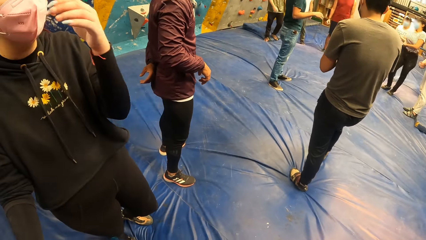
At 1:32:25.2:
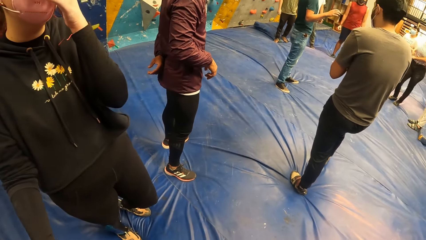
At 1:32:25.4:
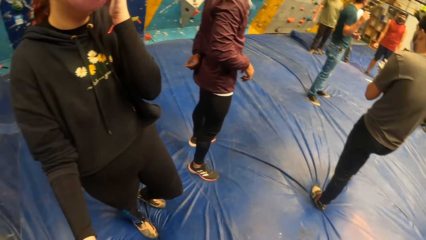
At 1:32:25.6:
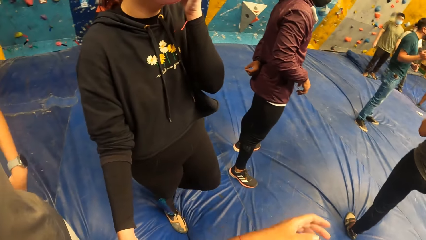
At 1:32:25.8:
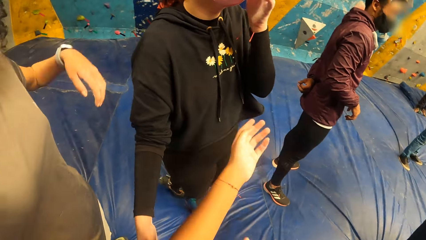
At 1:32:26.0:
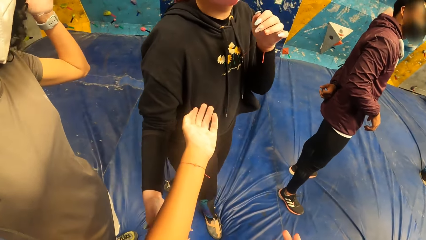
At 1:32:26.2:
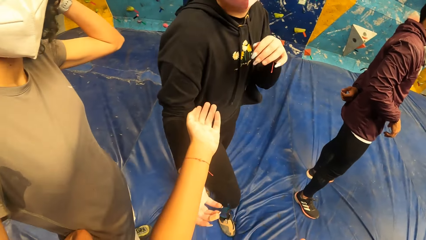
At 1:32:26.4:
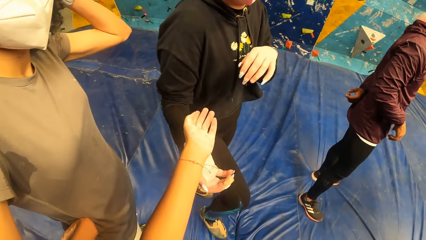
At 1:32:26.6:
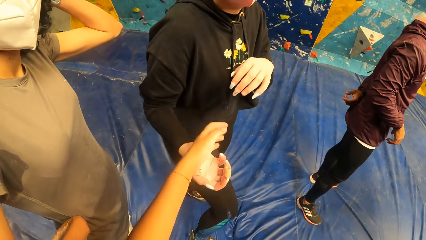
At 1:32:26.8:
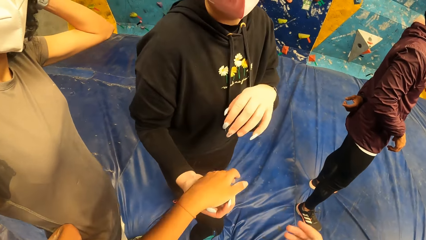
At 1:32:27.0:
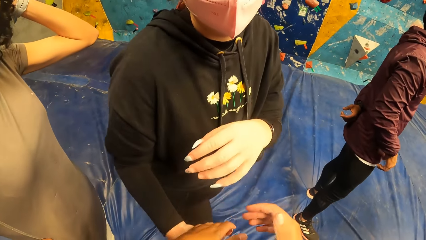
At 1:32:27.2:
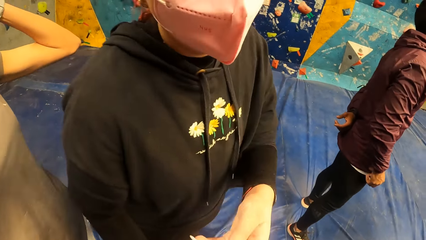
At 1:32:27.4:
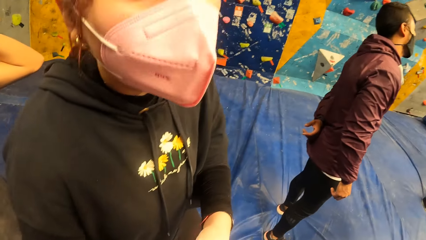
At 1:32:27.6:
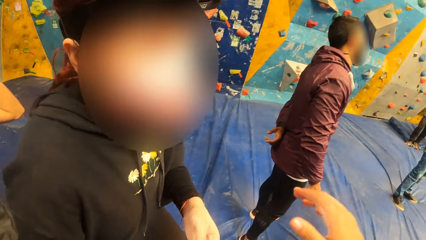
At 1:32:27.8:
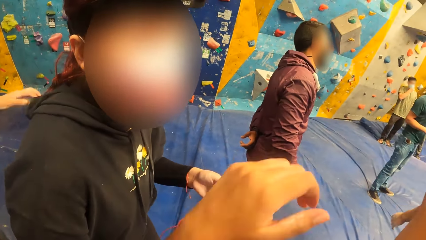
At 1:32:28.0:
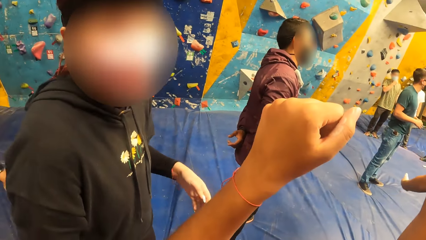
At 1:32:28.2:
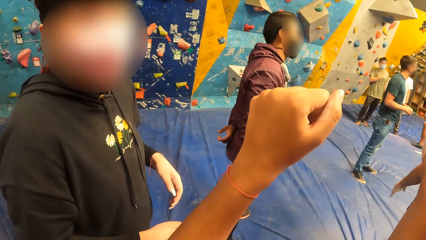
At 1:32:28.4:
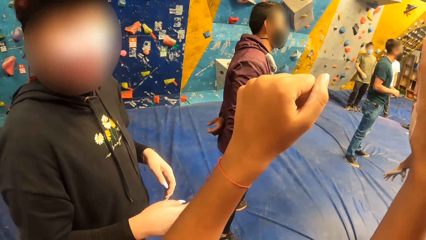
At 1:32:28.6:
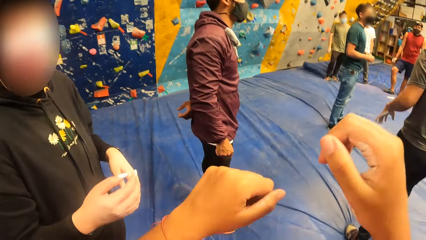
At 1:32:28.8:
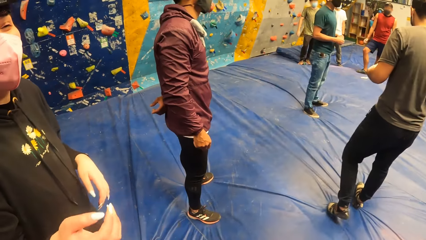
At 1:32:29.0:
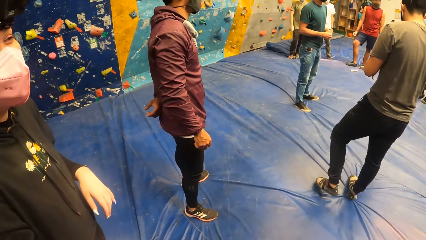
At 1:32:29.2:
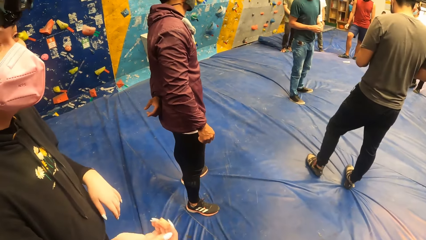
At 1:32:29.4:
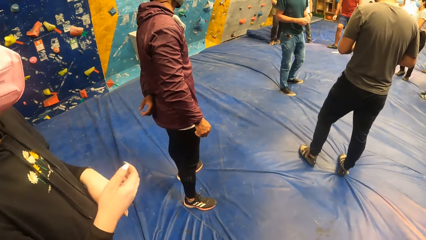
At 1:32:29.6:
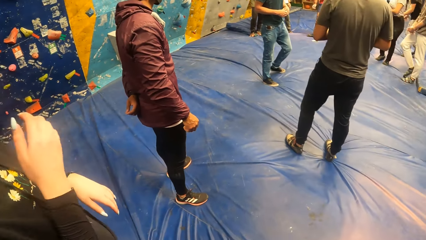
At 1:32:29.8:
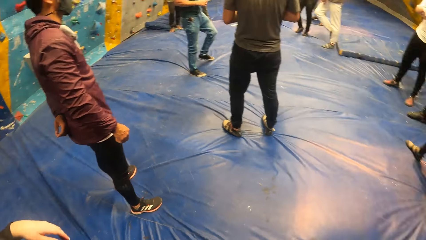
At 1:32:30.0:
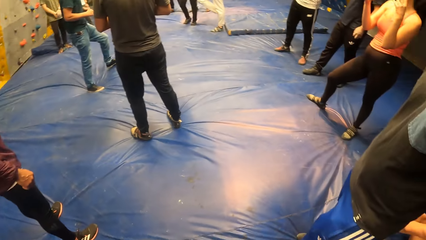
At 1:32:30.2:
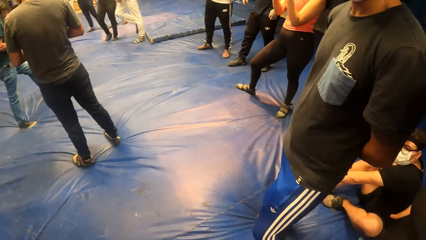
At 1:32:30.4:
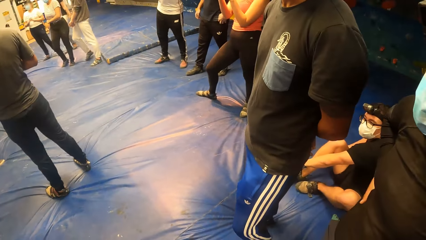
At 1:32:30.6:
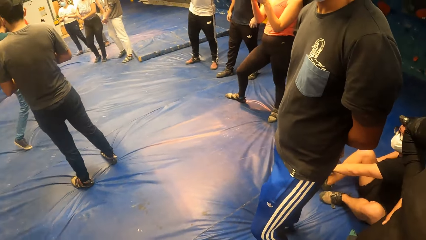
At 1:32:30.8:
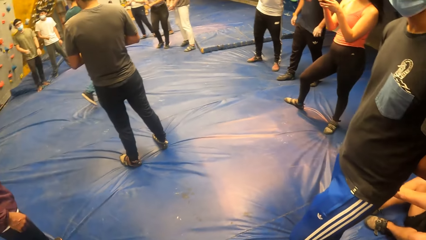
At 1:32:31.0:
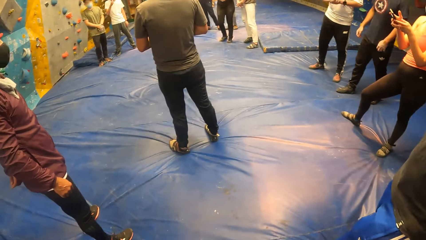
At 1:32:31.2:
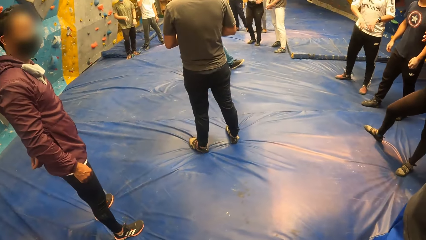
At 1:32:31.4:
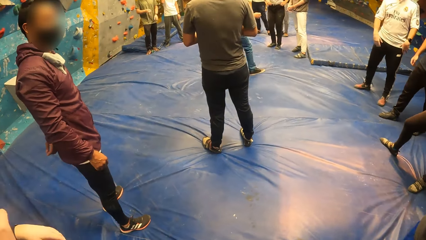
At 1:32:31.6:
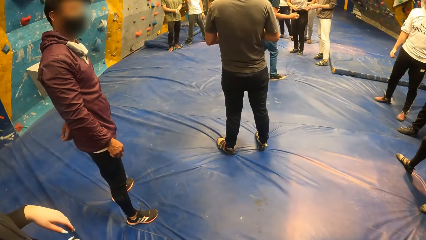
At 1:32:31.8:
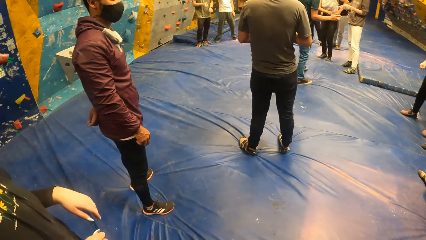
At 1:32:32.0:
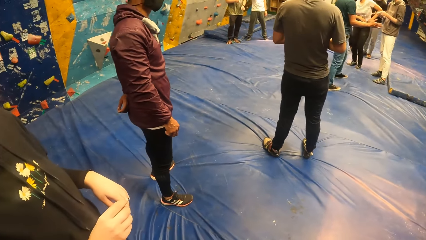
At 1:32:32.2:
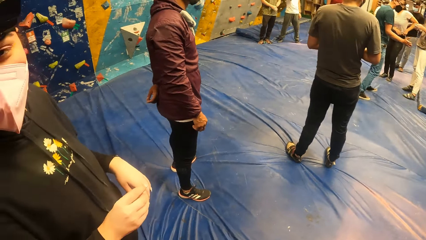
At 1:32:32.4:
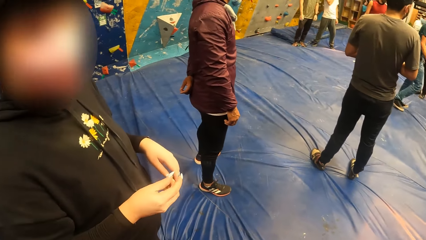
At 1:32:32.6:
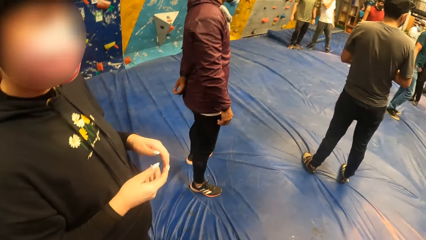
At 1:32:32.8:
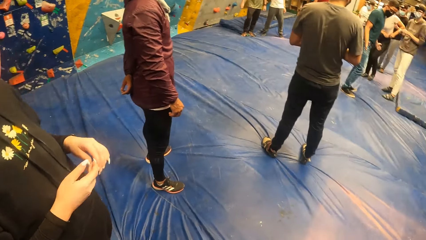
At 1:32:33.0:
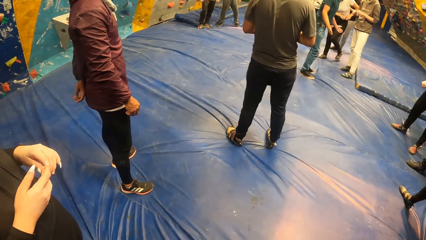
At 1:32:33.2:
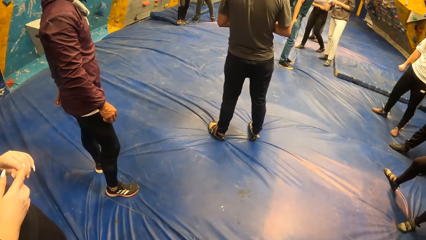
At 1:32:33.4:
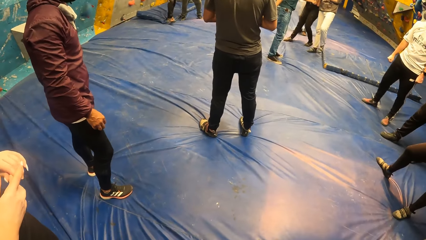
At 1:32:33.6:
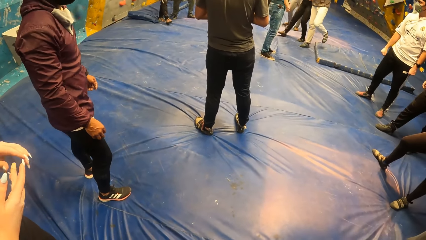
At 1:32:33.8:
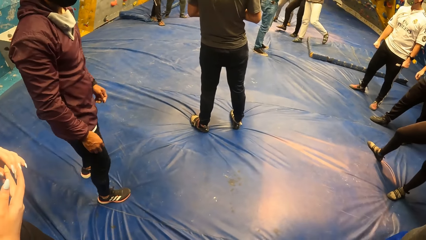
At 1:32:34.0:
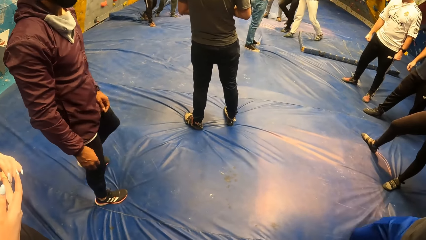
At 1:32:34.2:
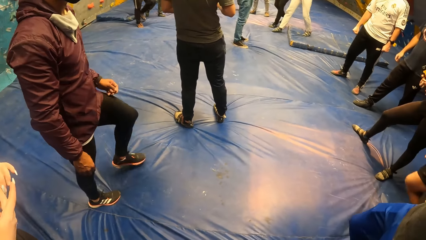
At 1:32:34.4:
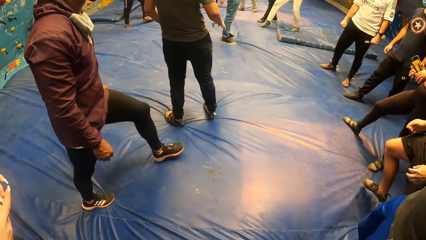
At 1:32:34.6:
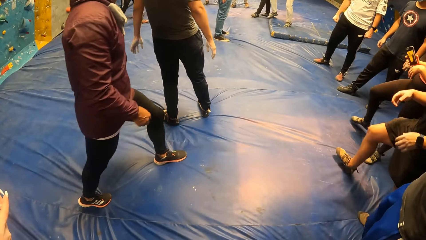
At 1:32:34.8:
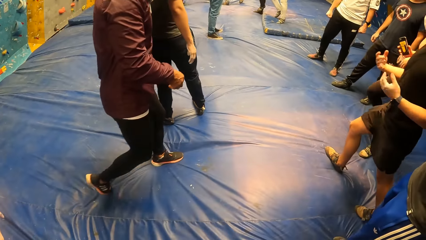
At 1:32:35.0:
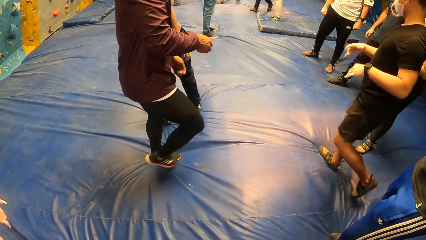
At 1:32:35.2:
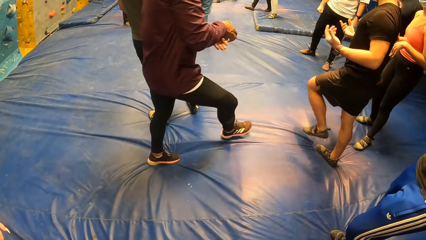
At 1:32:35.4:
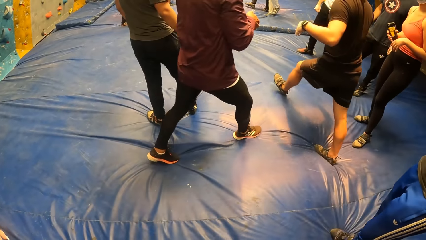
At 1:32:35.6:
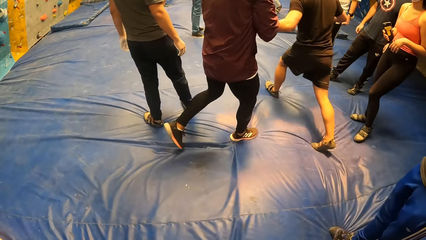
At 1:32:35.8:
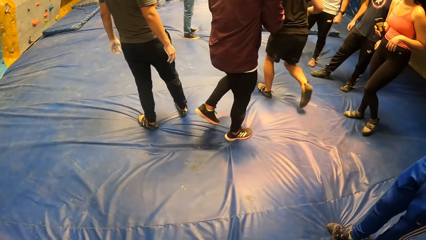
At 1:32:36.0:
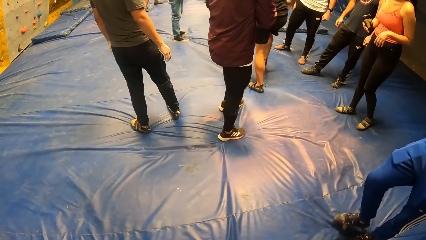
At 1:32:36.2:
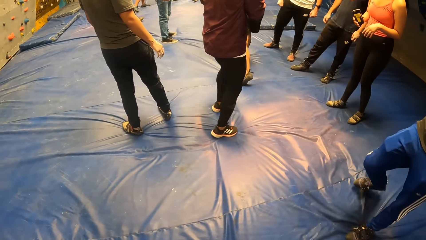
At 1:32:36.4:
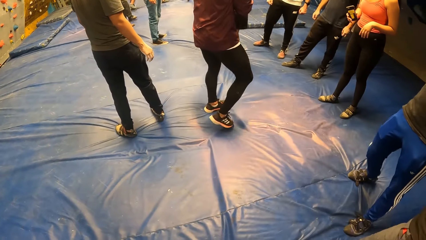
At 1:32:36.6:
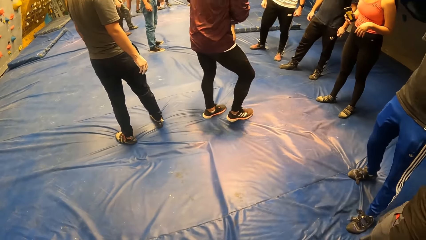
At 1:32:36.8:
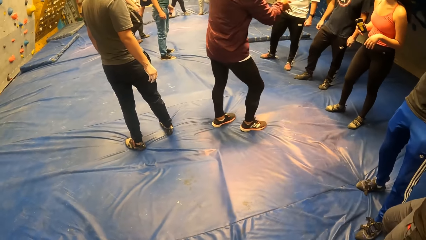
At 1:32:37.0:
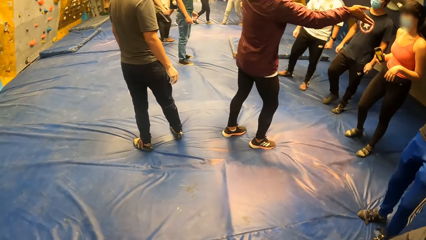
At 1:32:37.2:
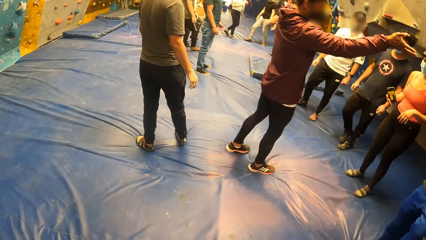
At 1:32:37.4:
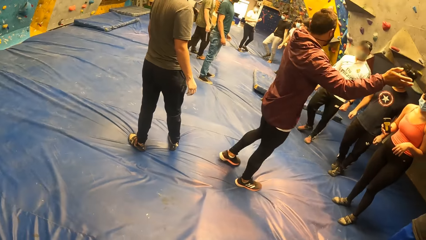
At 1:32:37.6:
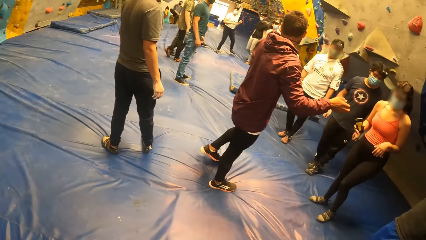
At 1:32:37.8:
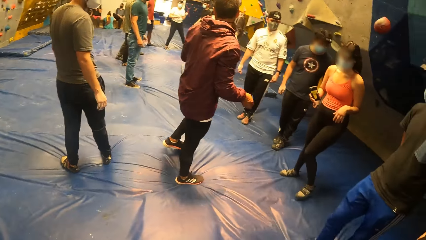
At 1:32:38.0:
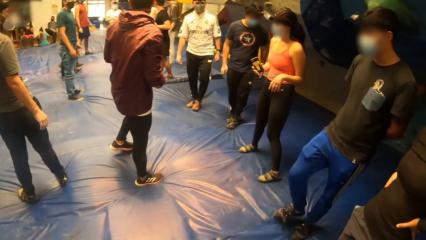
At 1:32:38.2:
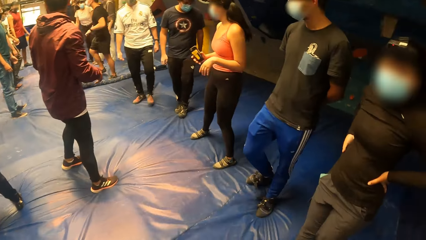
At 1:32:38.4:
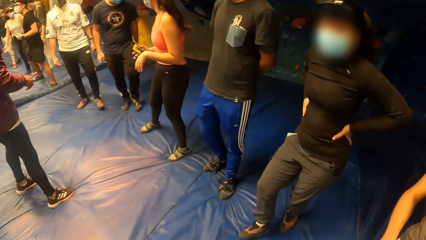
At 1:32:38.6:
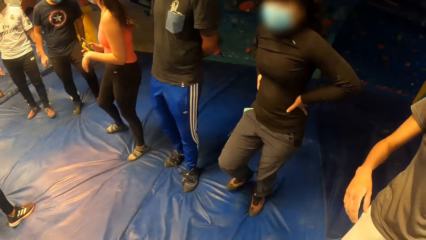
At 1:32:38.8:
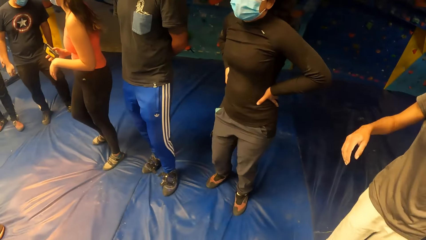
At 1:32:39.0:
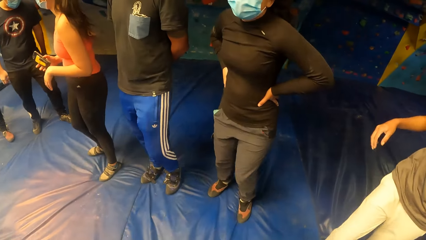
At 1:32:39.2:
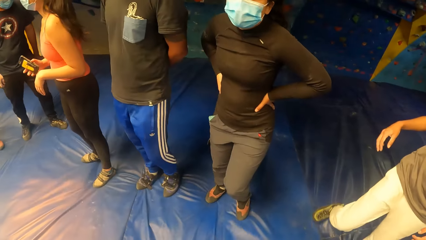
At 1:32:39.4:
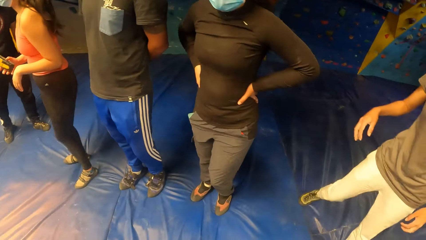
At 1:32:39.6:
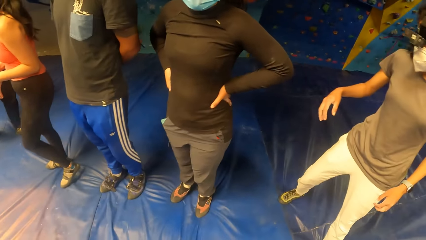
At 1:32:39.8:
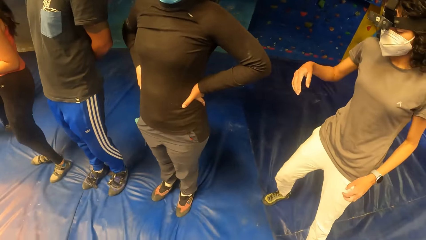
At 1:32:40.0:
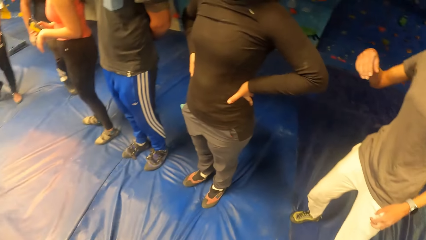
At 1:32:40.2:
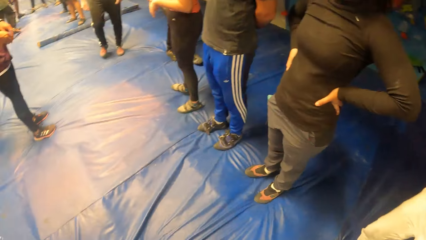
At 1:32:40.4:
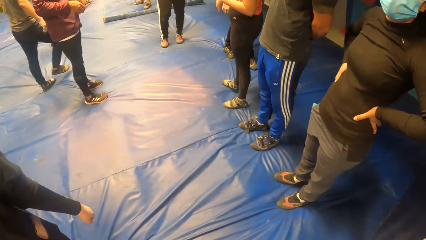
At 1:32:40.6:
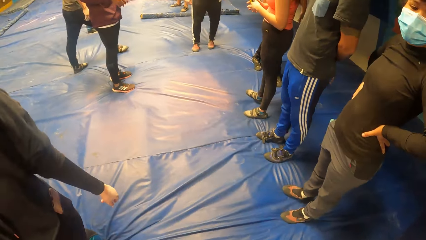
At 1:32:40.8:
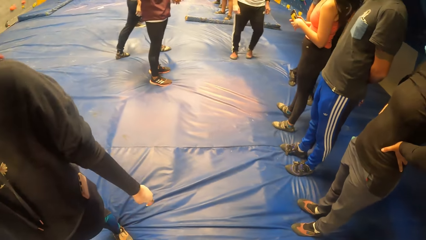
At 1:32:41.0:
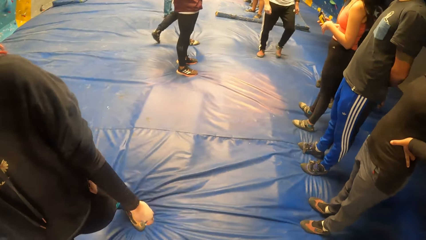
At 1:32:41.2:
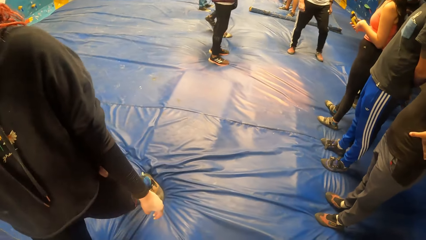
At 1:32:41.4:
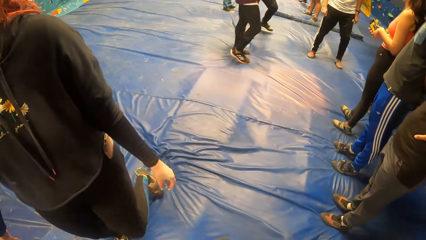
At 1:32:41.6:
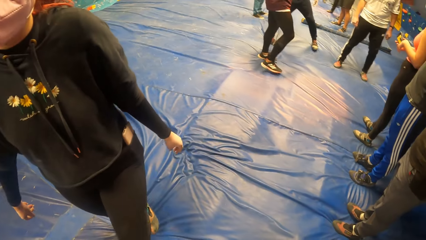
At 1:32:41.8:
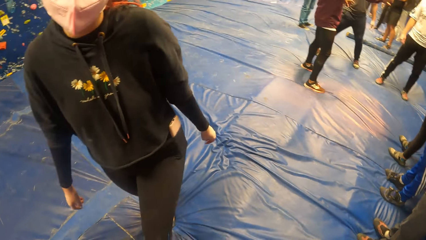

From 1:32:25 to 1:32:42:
The camera wearer talks to the woman. The camera wearer and the woman hold hands. The camera wearer raises hands. They look around.
